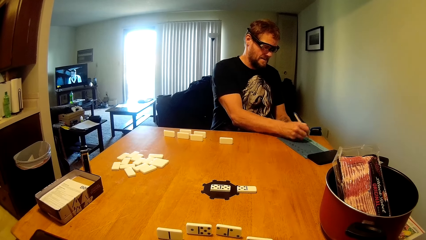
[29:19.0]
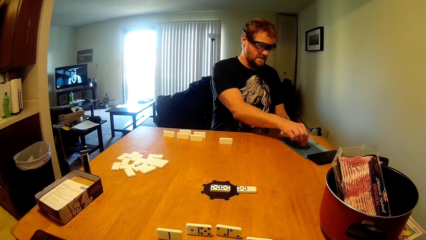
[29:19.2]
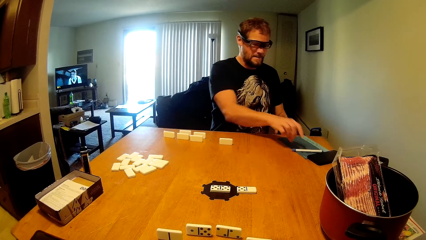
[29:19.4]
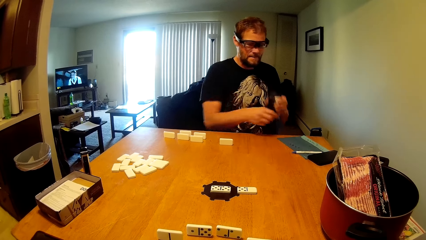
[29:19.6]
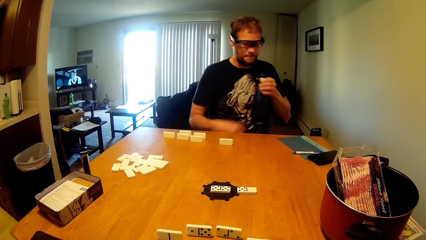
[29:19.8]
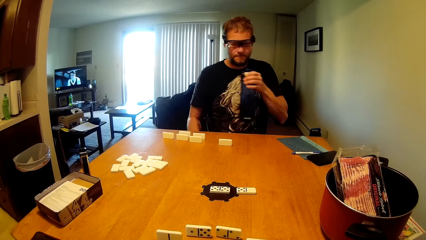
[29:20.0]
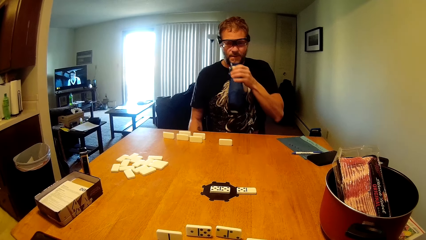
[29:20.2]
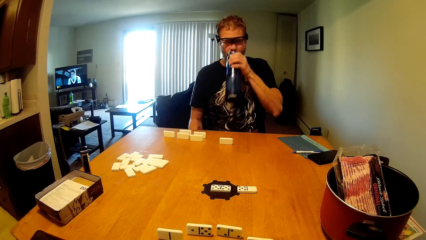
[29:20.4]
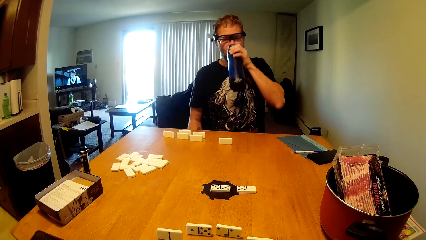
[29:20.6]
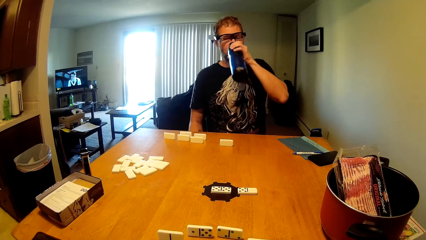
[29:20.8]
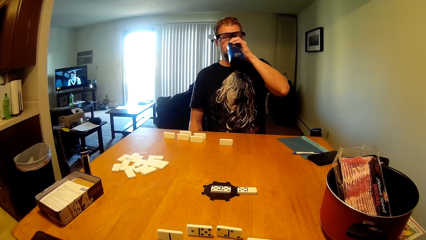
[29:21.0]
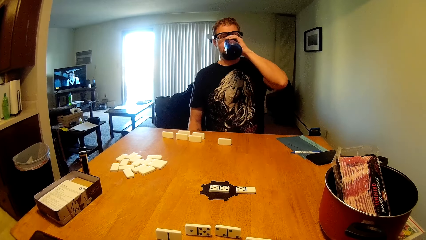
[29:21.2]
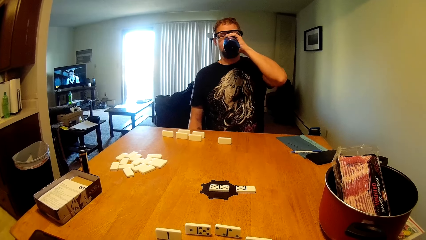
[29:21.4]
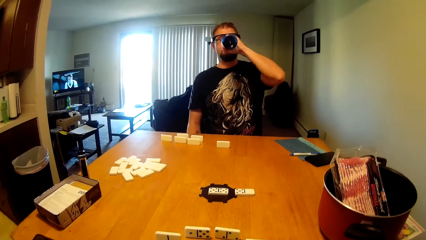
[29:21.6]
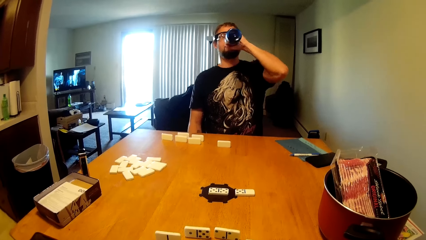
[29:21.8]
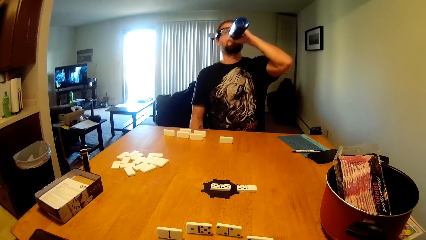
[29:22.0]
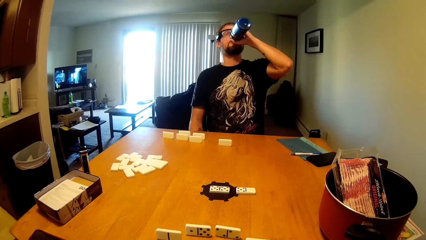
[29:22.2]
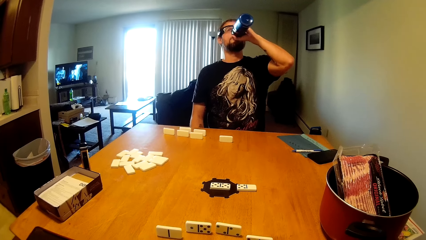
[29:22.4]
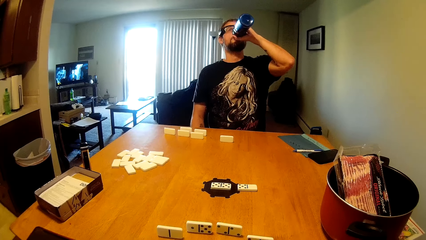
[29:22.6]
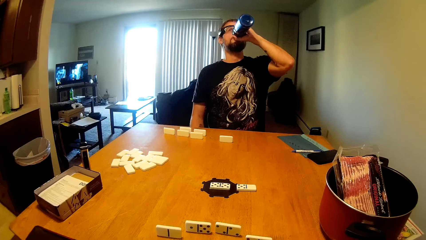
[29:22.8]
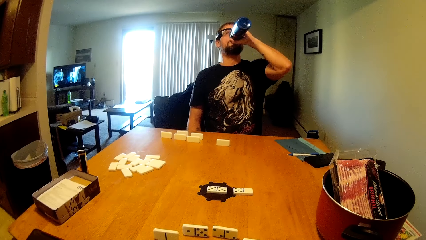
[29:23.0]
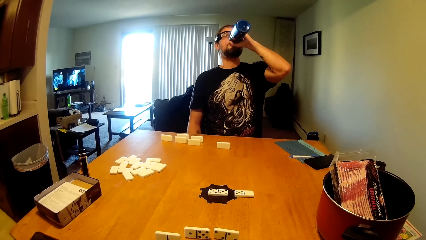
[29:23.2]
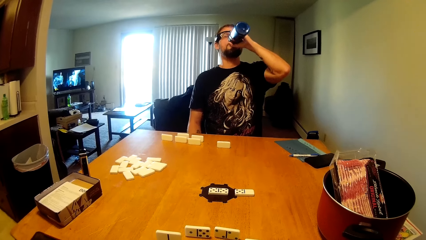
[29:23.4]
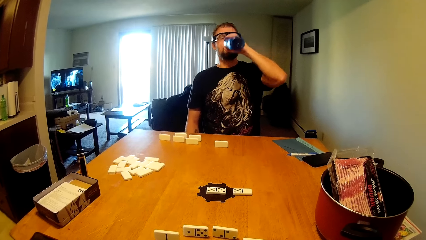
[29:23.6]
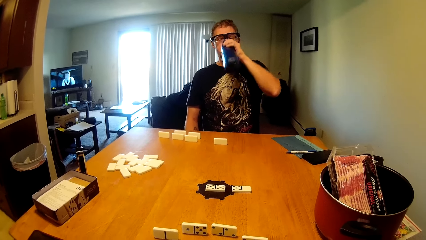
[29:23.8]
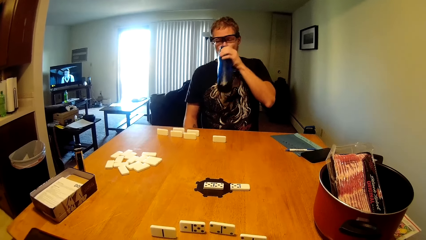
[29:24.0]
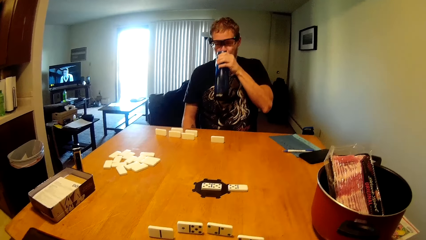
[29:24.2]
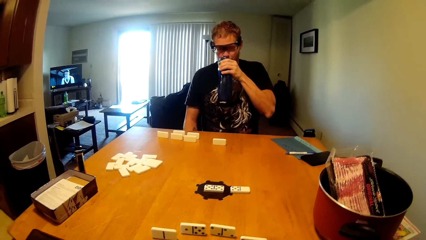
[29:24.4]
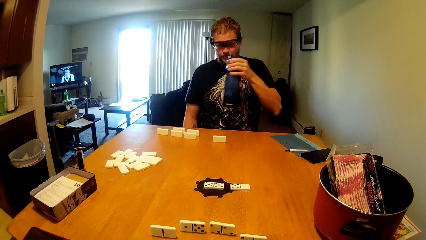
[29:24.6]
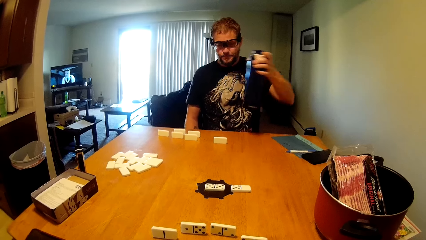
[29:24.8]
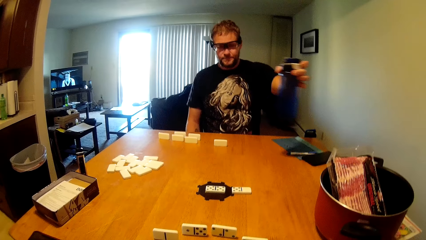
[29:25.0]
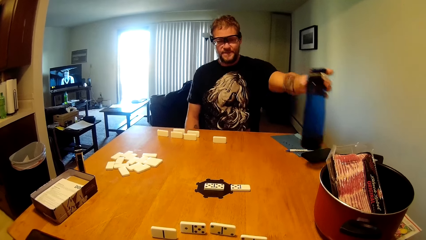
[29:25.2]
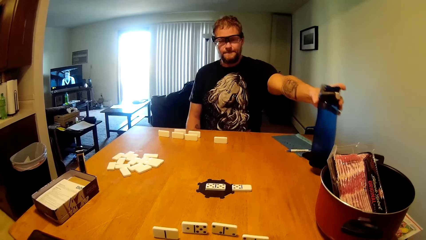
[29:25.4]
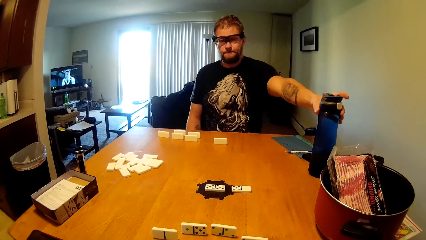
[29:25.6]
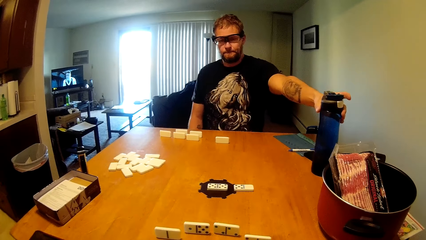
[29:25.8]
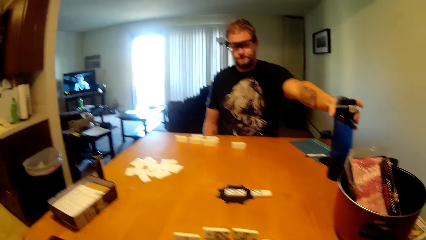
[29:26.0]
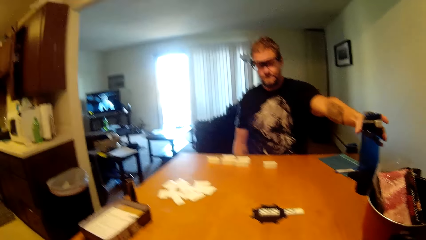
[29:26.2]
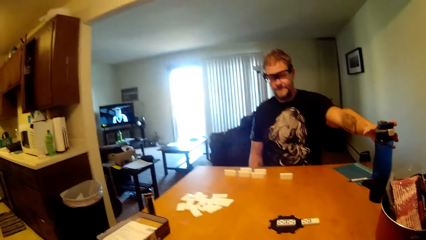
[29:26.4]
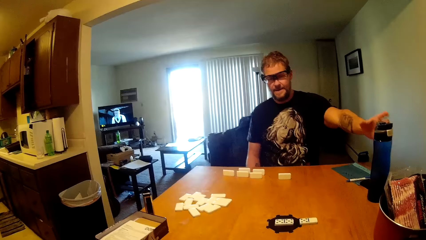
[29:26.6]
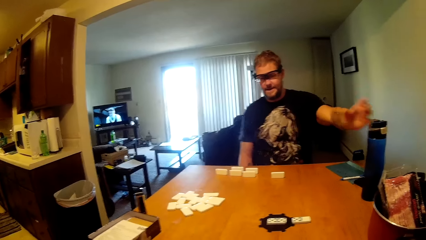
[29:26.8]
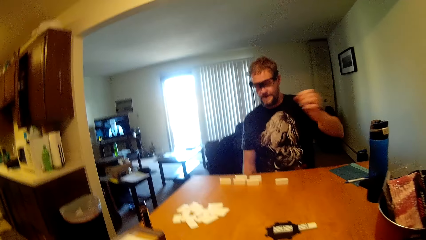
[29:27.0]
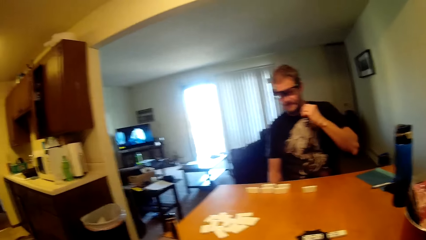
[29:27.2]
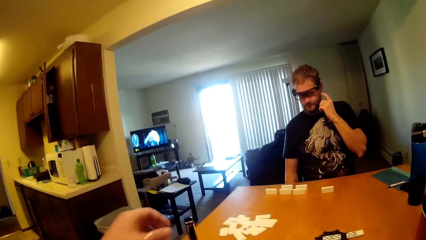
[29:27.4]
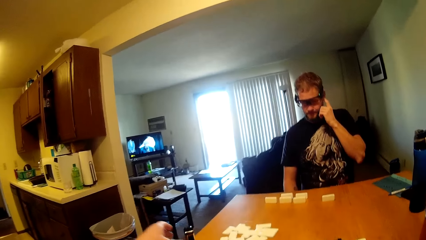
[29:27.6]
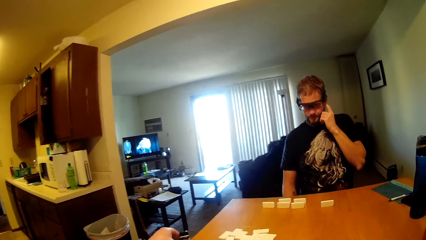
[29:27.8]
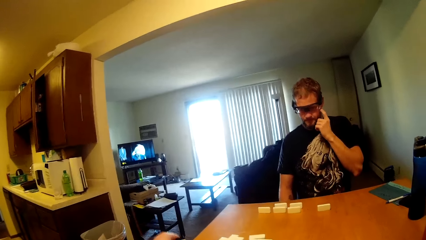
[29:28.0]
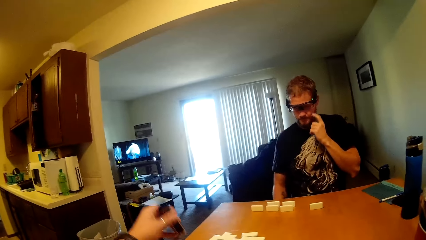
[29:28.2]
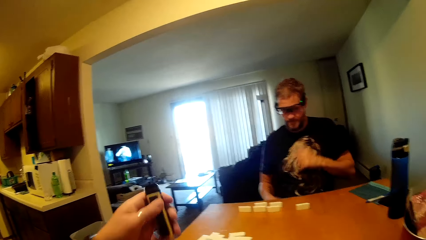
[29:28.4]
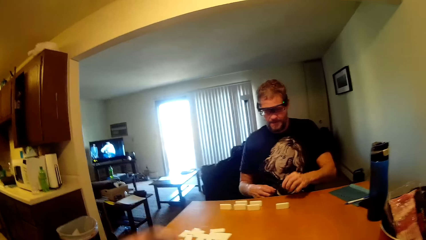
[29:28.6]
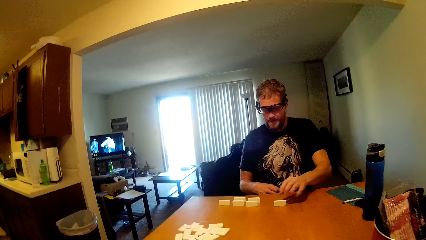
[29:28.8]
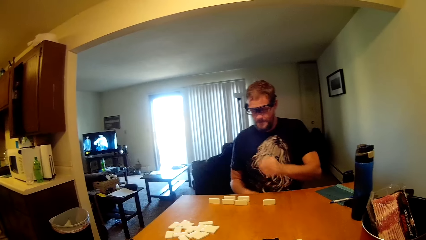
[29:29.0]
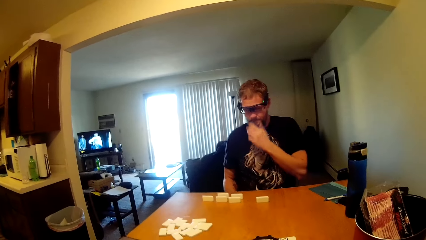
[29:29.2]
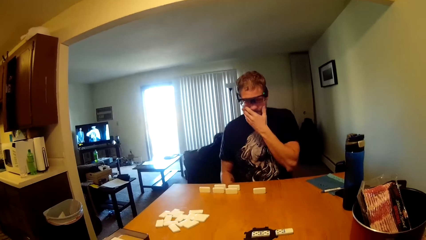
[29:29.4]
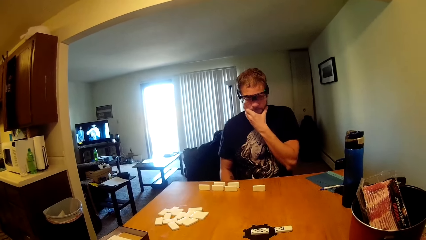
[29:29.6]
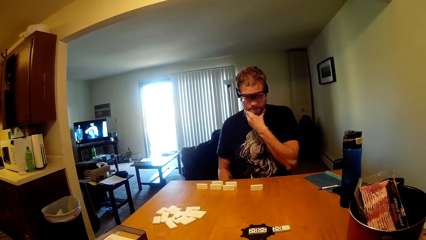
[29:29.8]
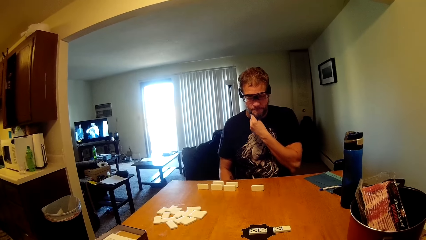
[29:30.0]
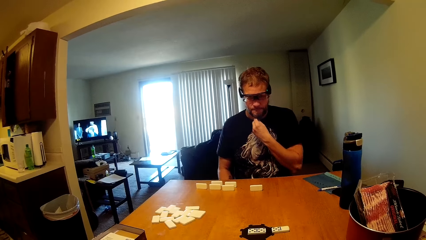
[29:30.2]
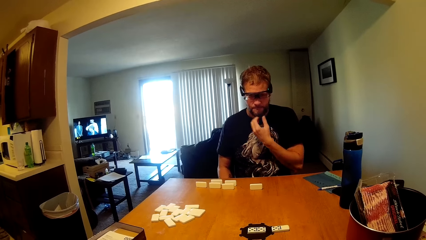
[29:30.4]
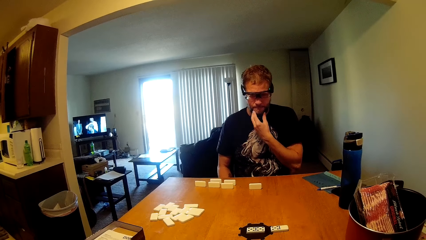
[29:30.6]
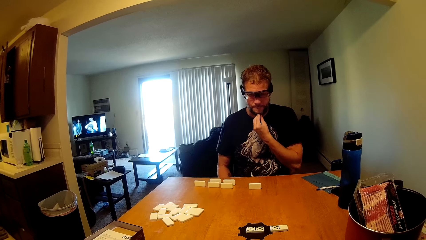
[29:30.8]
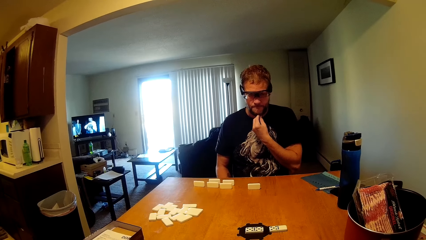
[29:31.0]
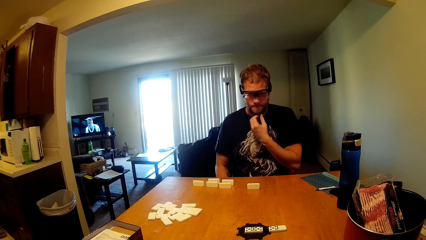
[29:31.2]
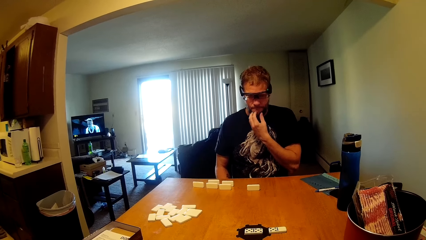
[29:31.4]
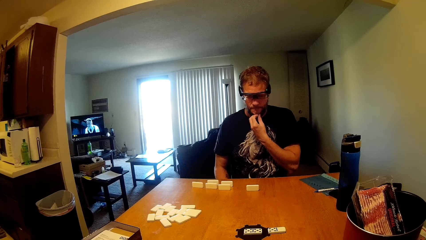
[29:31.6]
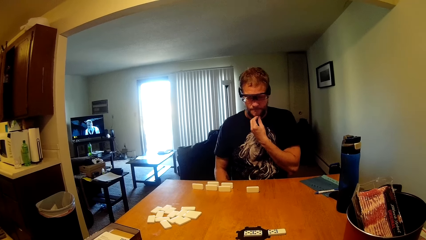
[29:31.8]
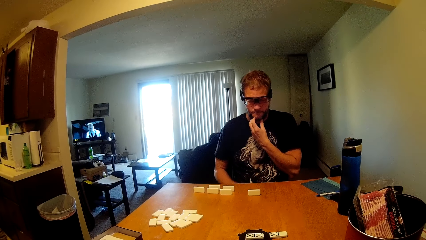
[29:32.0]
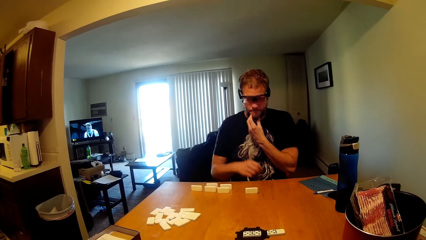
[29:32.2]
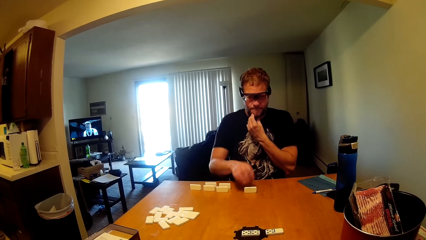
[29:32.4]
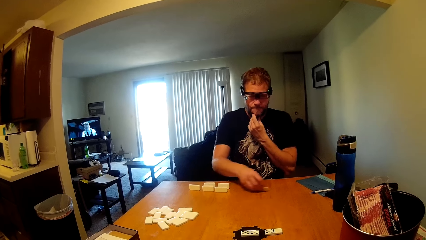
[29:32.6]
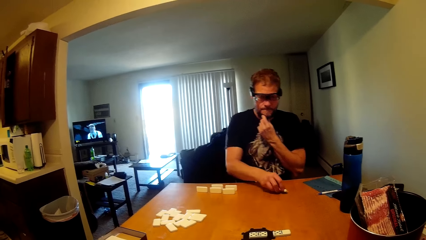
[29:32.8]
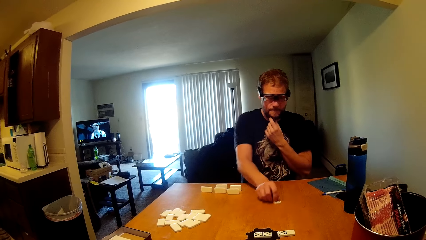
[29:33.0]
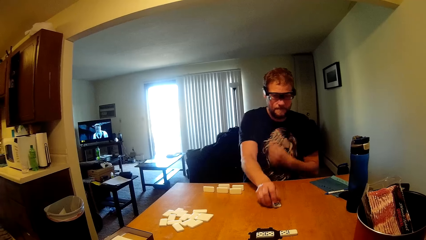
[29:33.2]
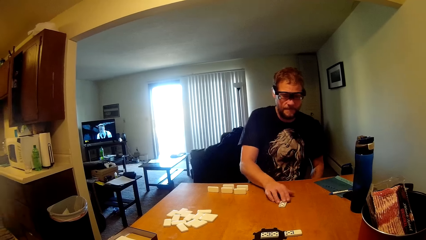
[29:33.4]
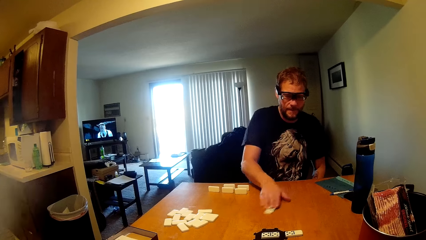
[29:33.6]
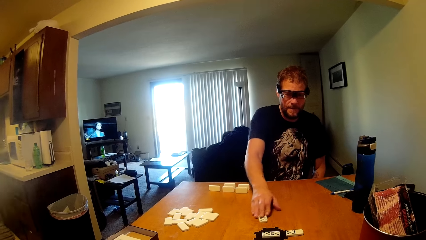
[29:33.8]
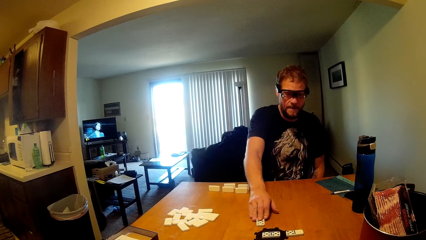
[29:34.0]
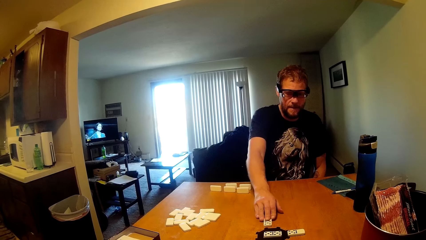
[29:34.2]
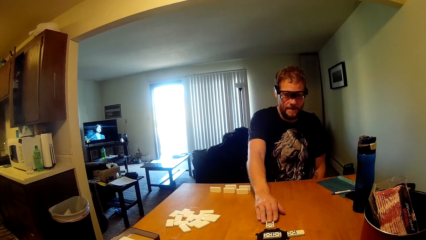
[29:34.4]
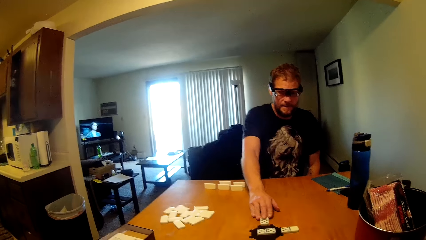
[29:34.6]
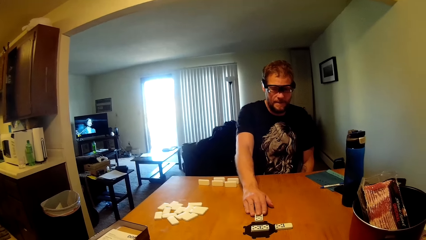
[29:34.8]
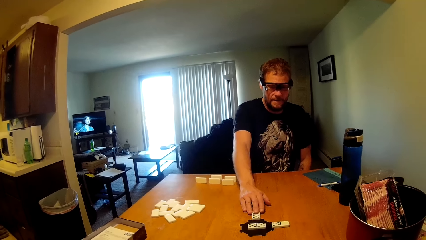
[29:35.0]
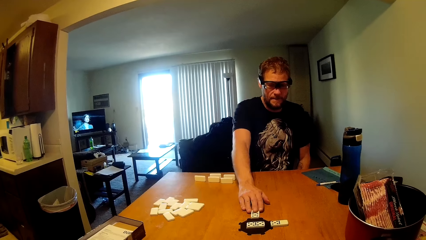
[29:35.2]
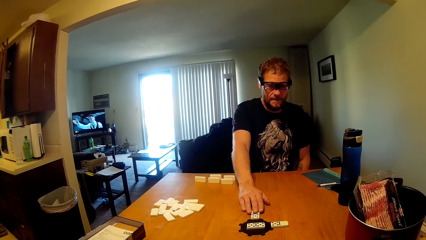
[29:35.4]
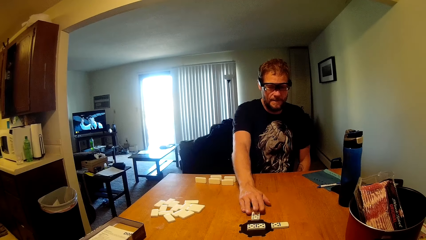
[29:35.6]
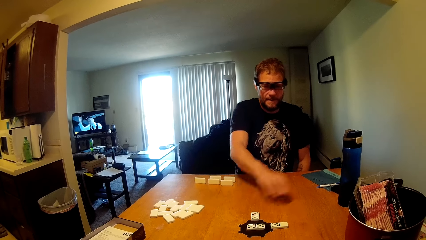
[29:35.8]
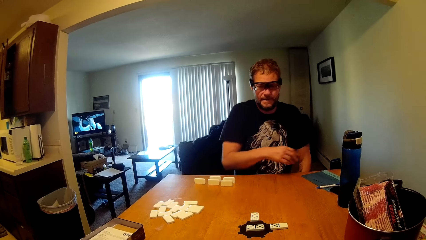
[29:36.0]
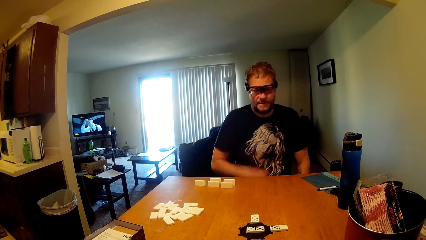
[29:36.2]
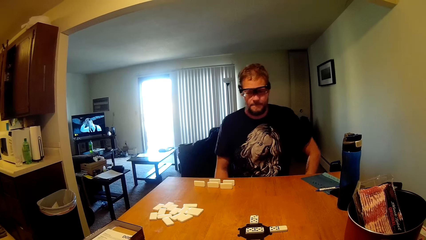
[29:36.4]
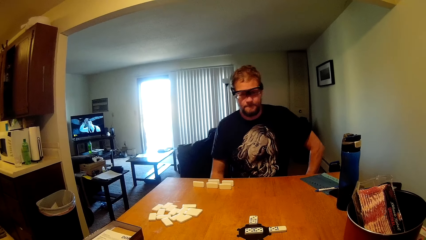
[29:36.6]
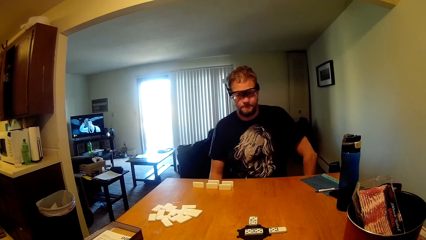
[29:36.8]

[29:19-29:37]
The man puts the pen on the paper. He drinks water from the bottle. He puts the bottle on the table. He touches his face or beard. He moves a card on the table. He plays a dice.
